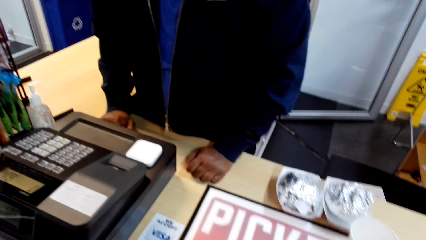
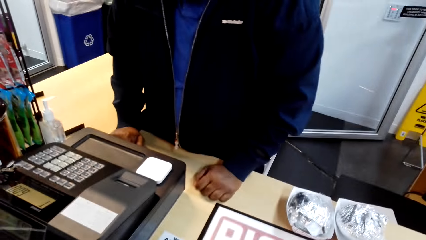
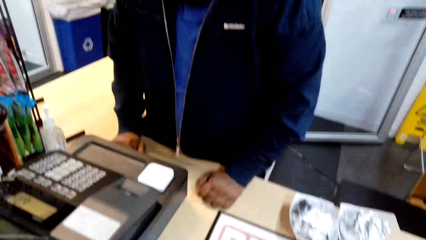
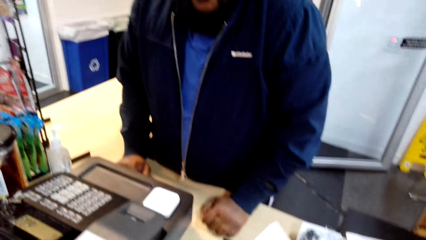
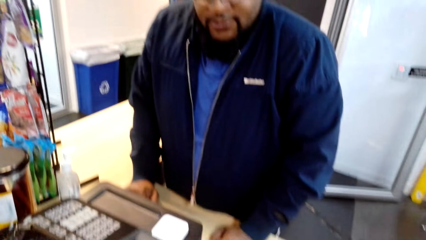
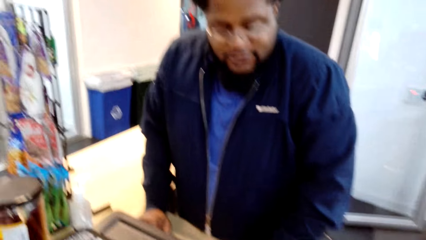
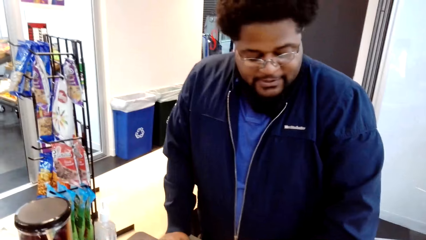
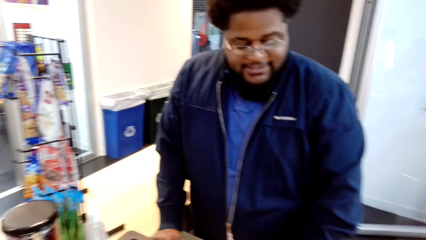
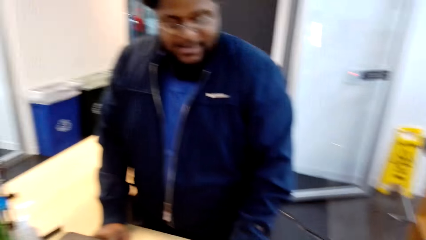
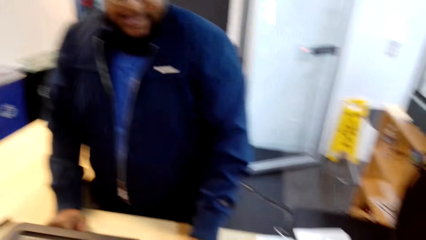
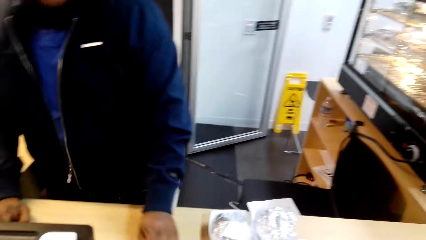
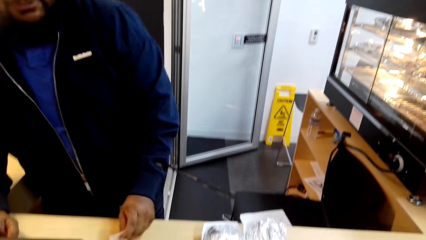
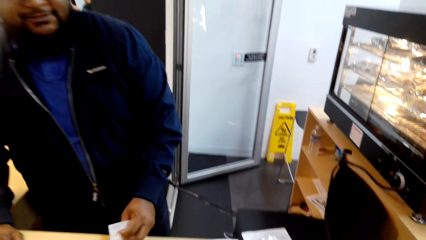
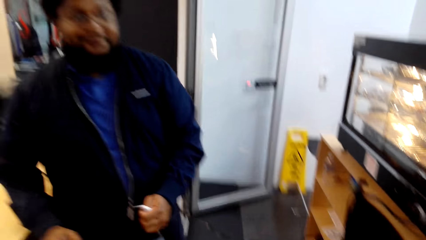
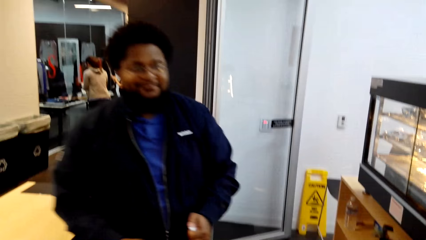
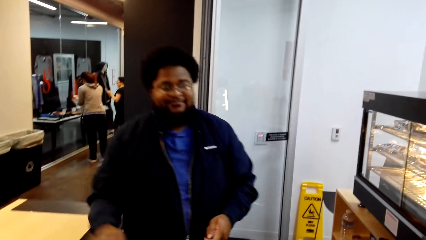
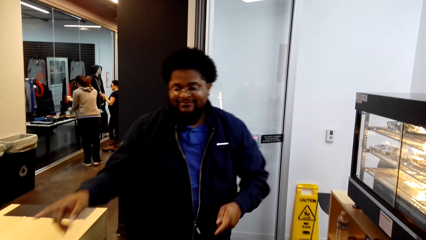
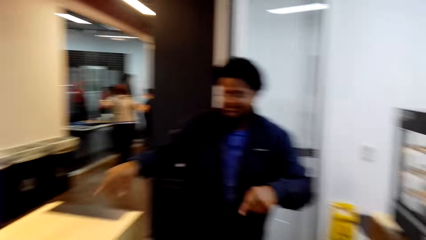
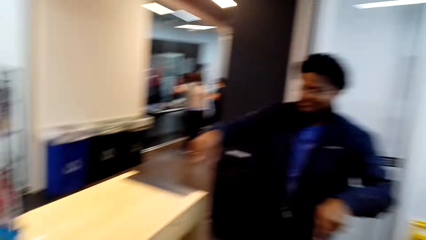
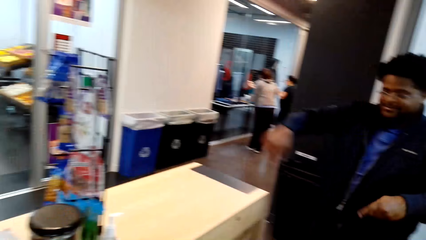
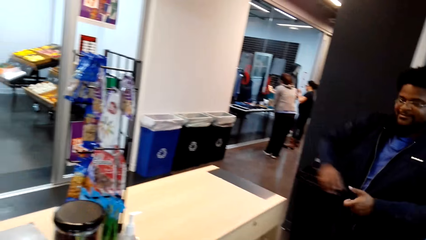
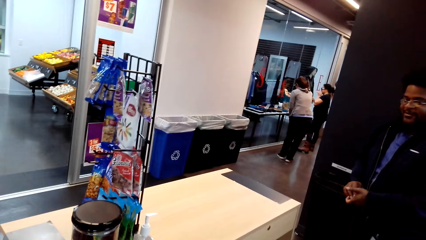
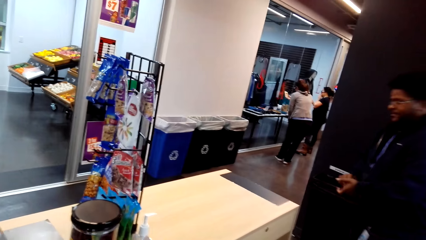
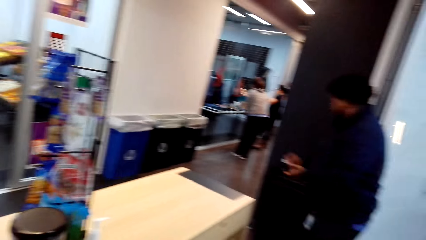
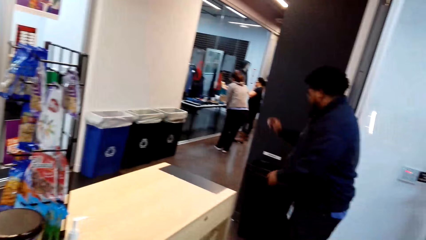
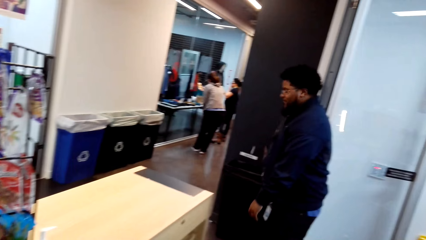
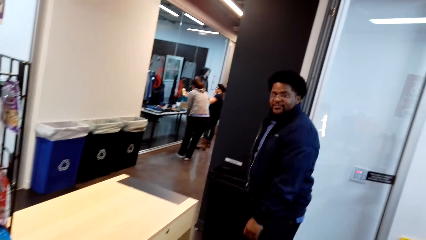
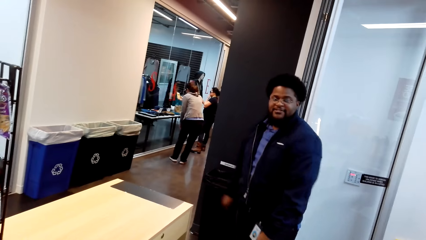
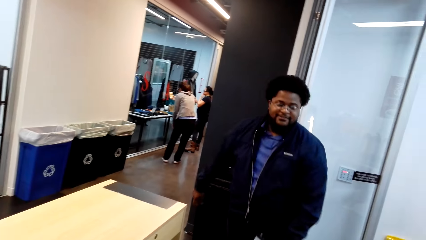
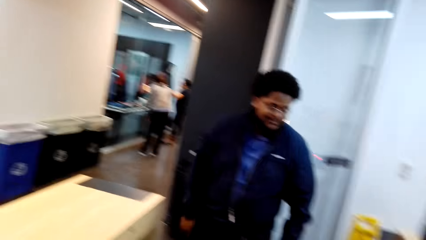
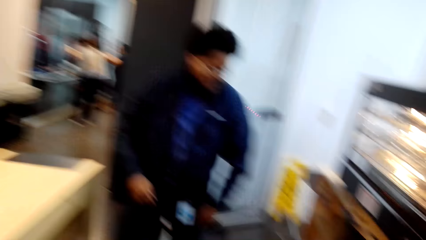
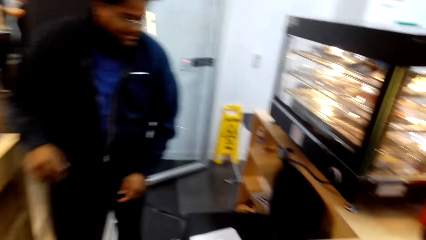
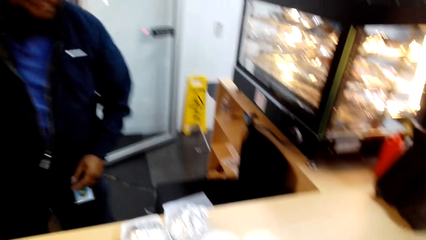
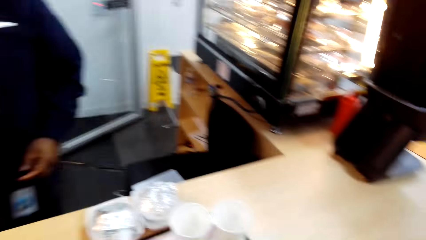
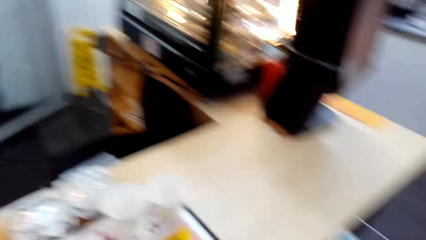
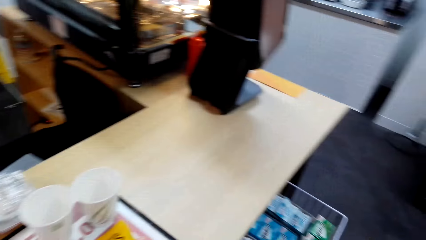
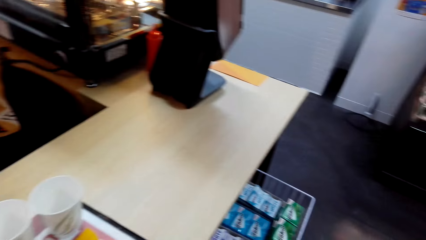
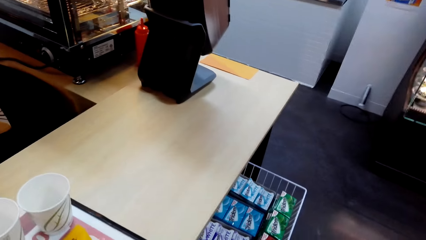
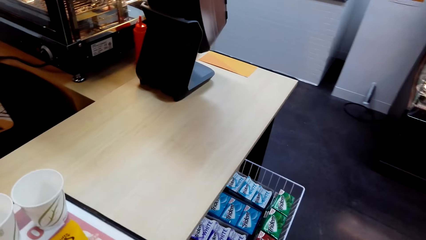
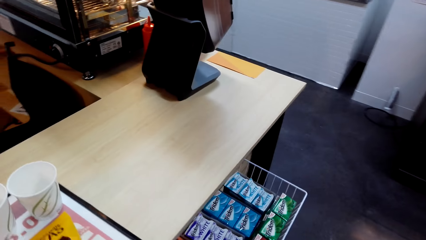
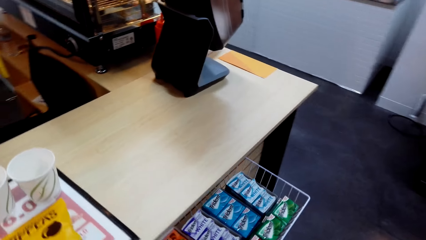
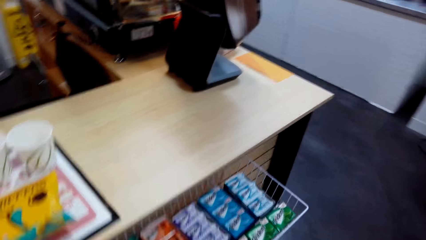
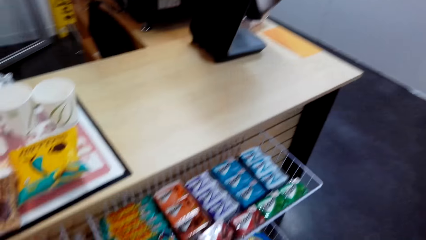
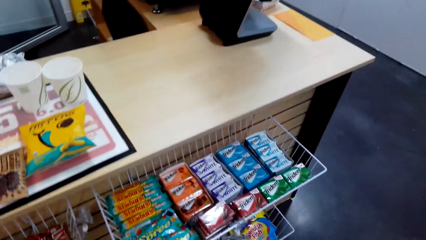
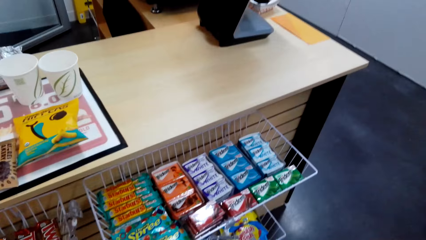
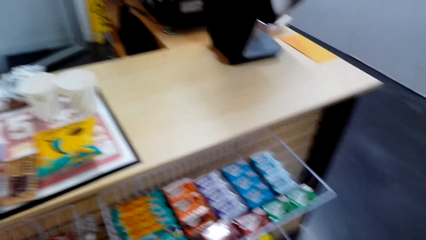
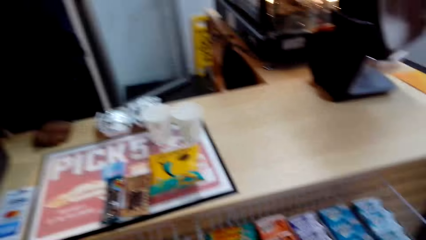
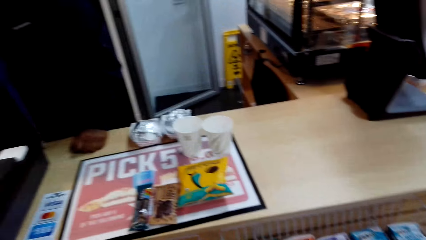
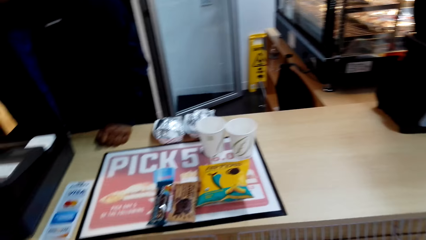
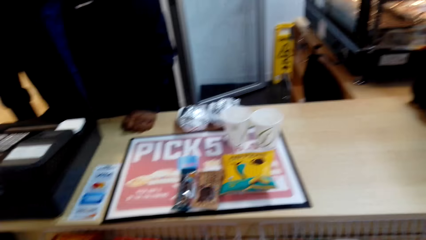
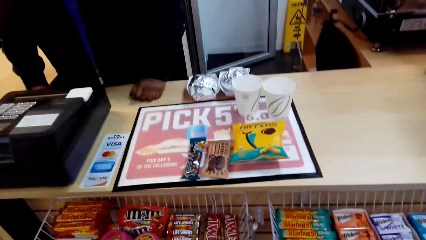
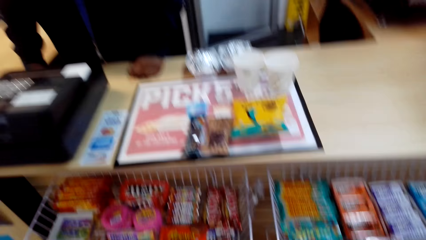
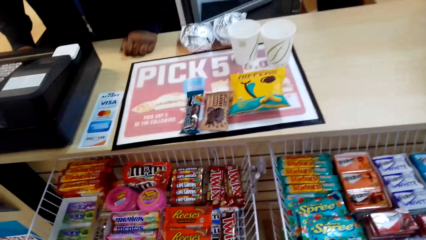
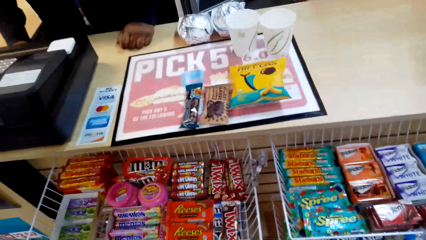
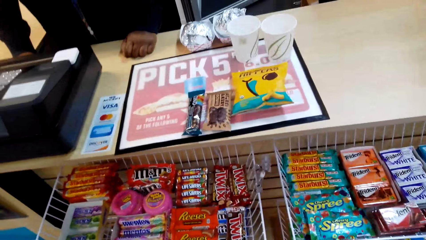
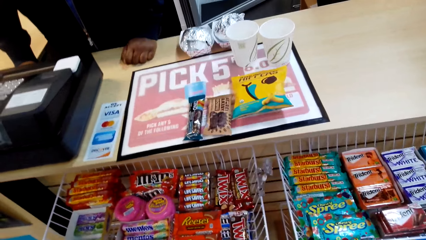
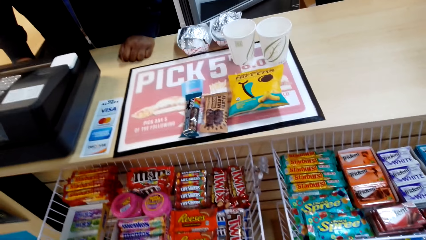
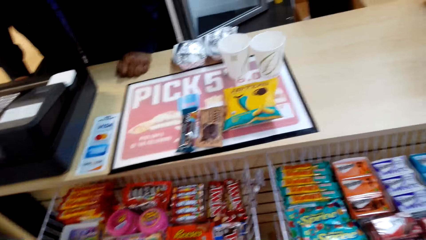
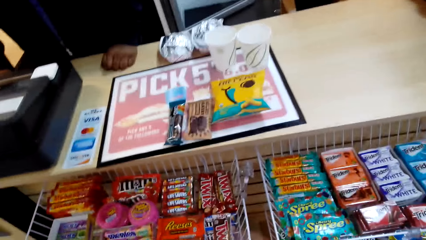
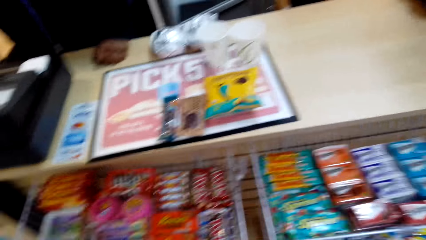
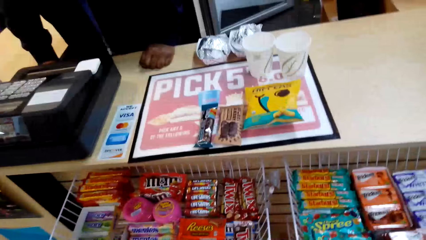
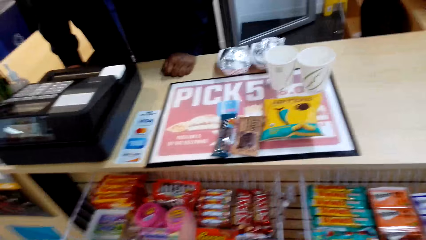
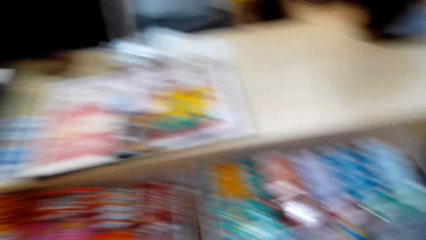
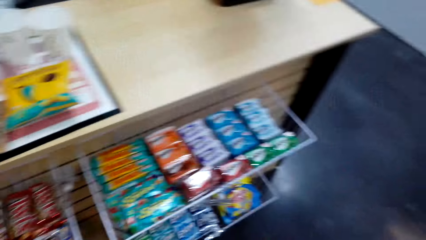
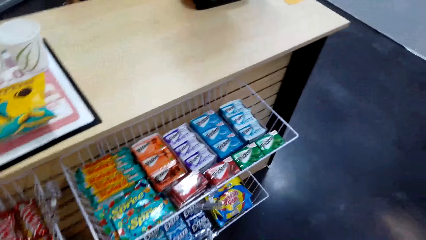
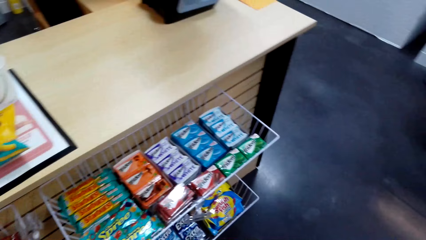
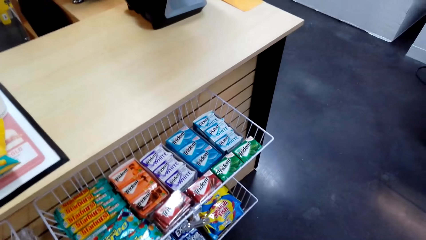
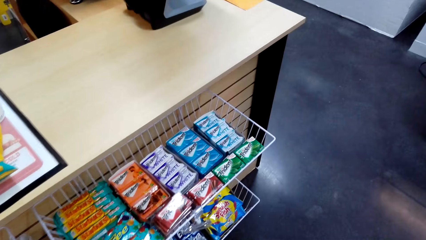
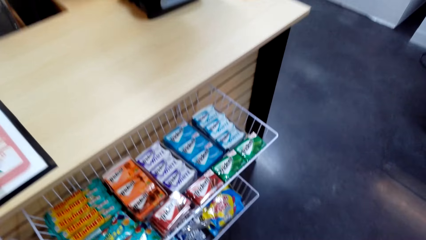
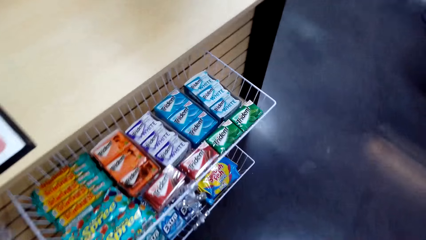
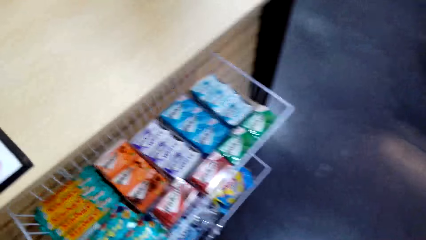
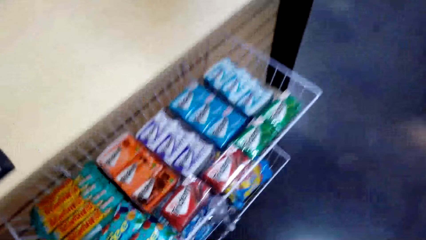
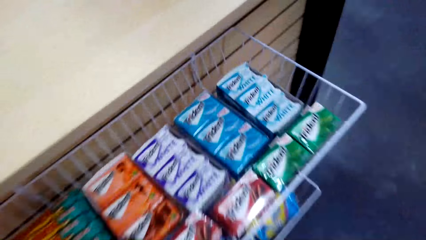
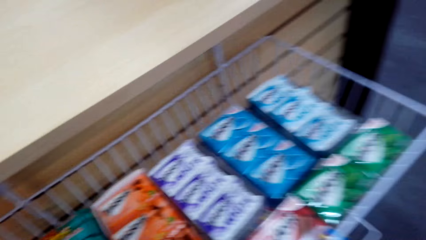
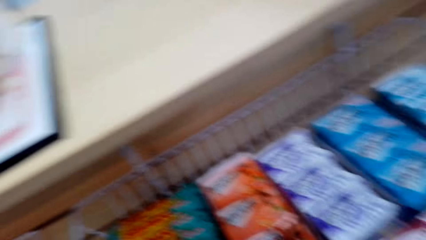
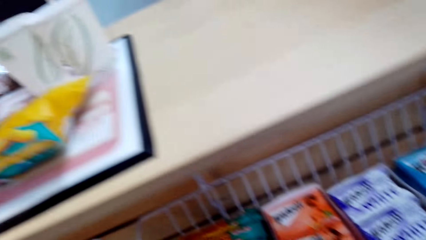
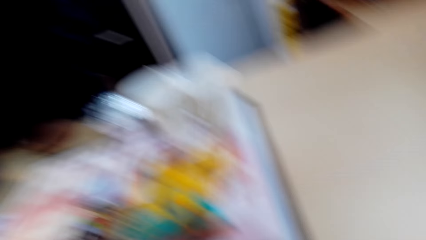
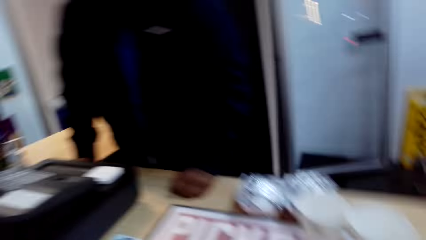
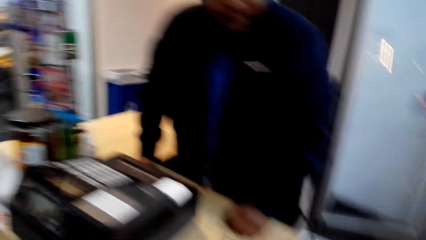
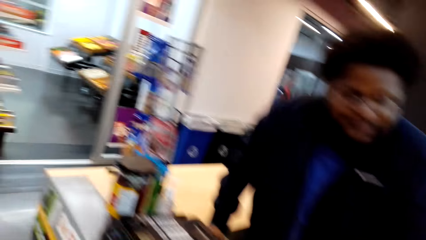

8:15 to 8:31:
A person plucks the receipt from the cash register machine. The person moves at the counter and points around the supermarket. The person throws the chaff in the dustbin. The camera wearer throws the receipt in the dustbin. They pick a packet of candy from the shelf.
